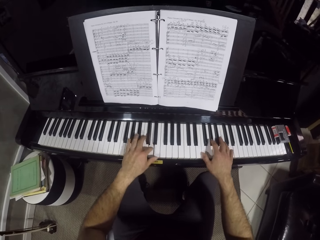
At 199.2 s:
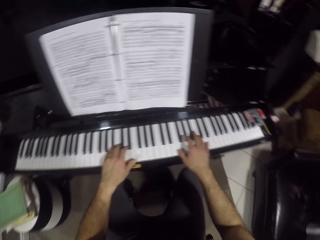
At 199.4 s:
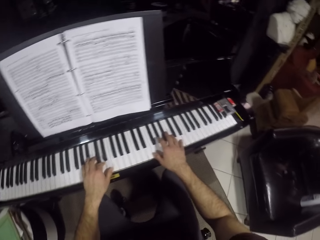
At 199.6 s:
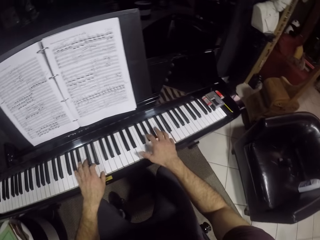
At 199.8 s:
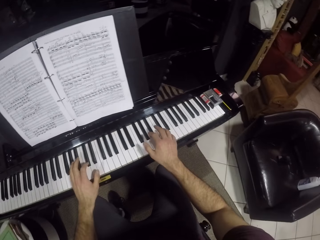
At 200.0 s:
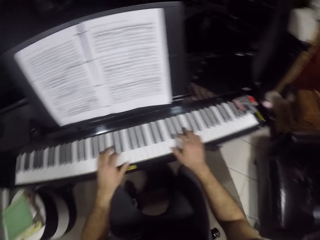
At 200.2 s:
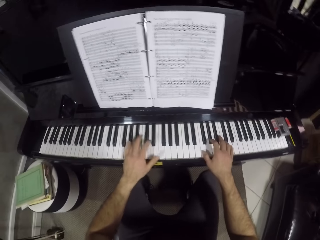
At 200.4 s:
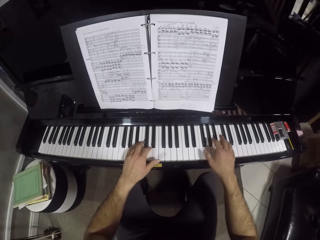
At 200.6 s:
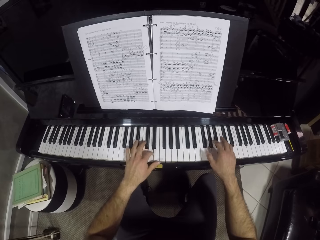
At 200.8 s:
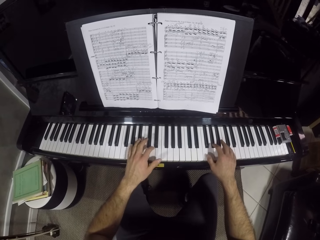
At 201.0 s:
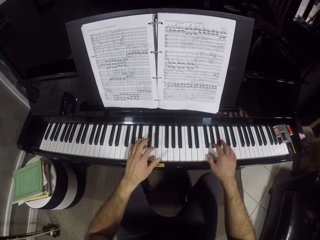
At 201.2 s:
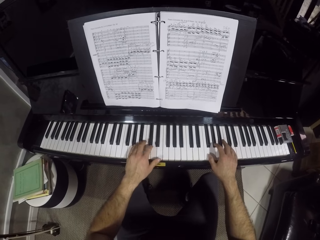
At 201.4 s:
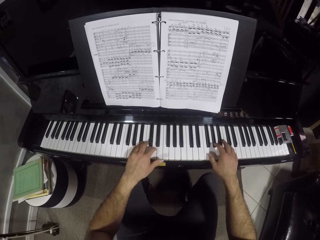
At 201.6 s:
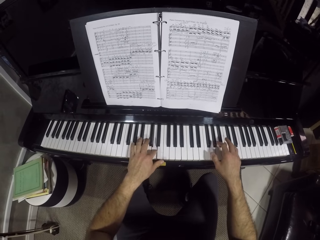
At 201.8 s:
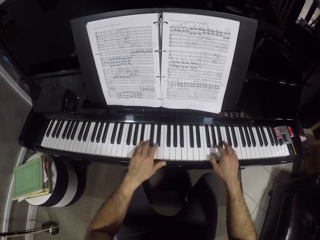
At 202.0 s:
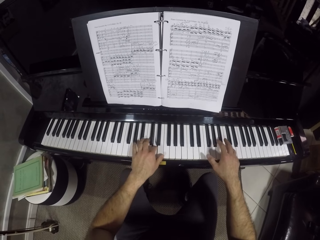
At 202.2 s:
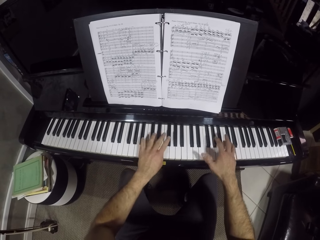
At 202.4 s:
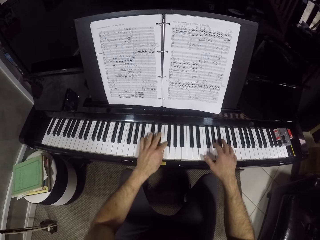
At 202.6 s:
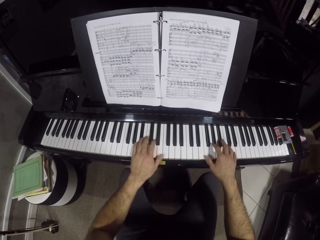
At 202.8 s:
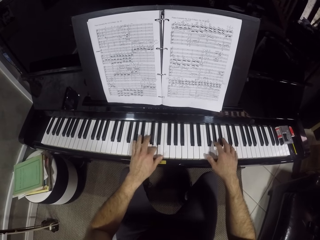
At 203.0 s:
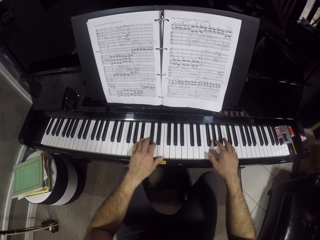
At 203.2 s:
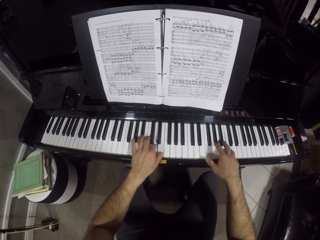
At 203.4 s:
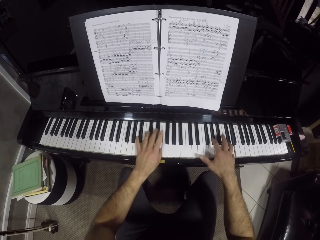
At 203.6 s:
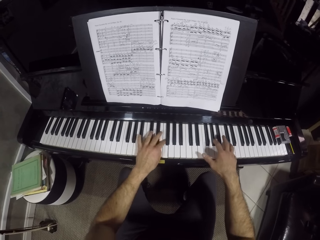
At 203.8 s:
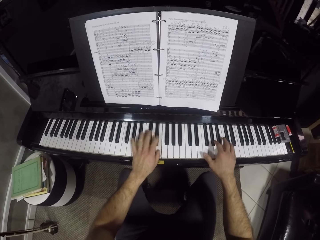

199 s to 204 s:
The camera wearer plays the piano.

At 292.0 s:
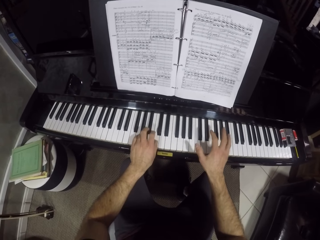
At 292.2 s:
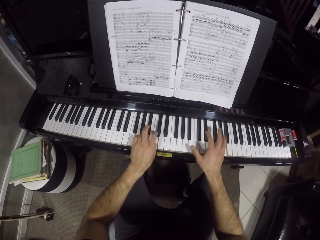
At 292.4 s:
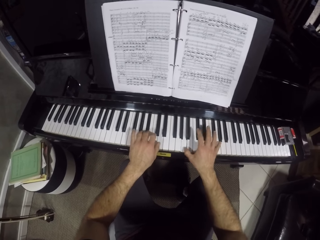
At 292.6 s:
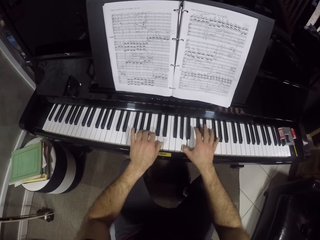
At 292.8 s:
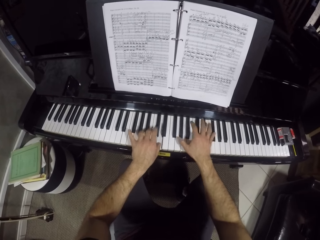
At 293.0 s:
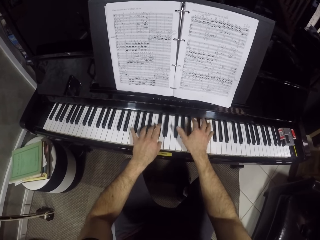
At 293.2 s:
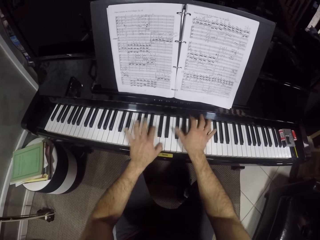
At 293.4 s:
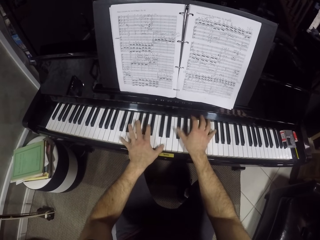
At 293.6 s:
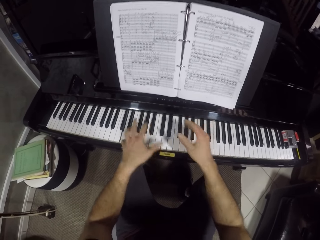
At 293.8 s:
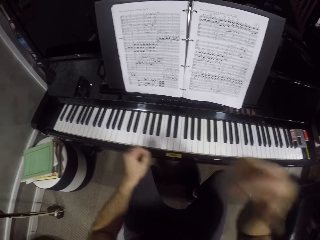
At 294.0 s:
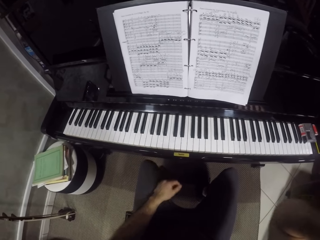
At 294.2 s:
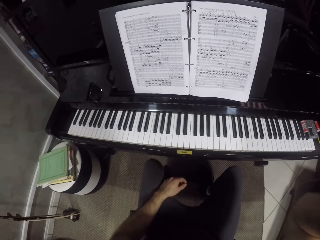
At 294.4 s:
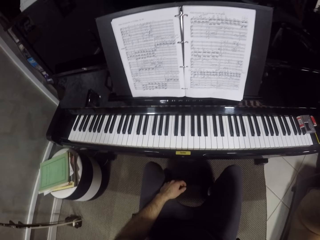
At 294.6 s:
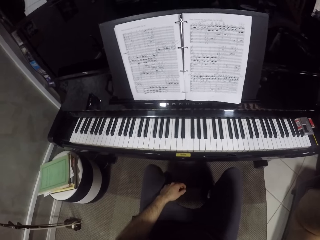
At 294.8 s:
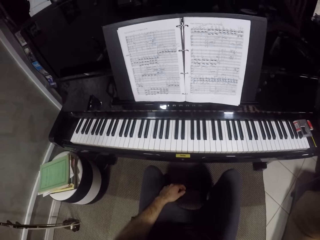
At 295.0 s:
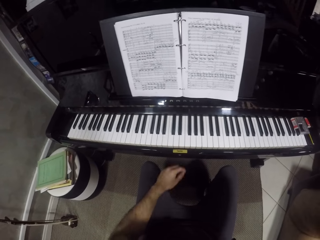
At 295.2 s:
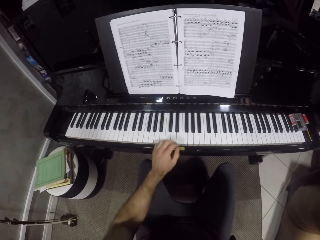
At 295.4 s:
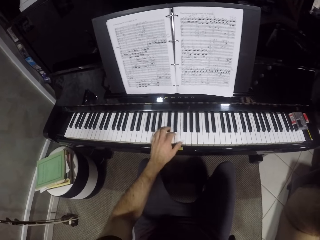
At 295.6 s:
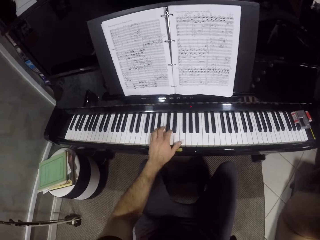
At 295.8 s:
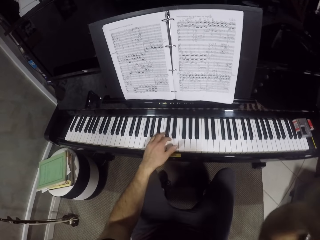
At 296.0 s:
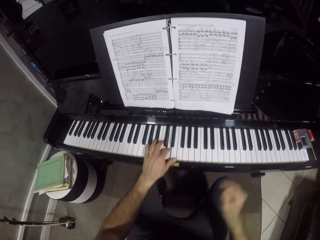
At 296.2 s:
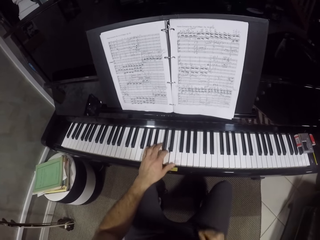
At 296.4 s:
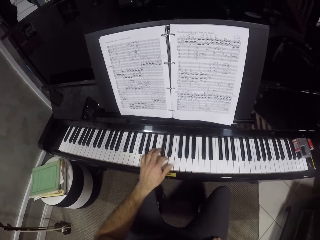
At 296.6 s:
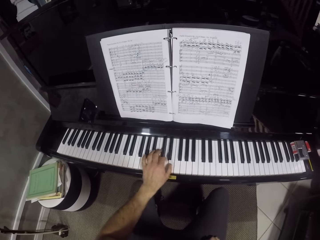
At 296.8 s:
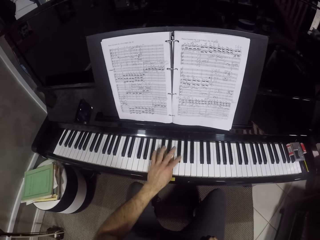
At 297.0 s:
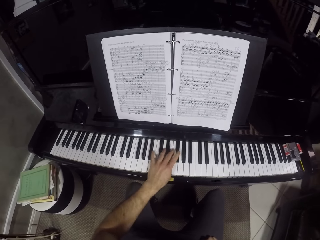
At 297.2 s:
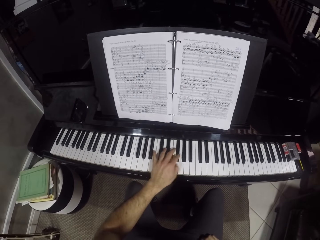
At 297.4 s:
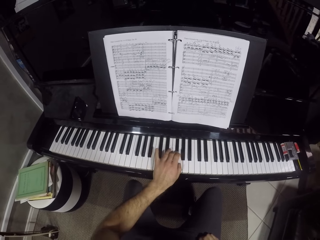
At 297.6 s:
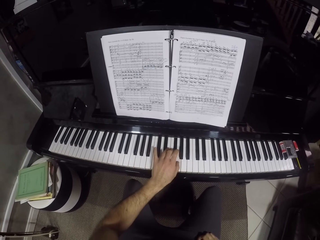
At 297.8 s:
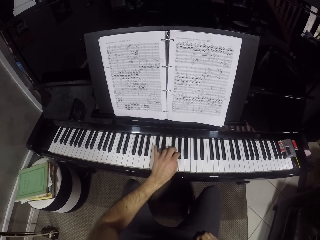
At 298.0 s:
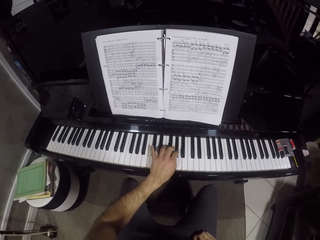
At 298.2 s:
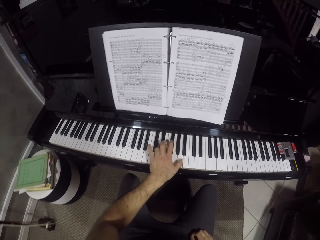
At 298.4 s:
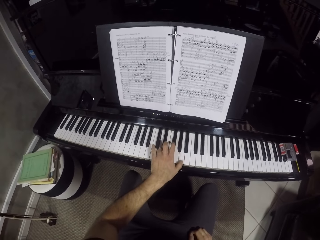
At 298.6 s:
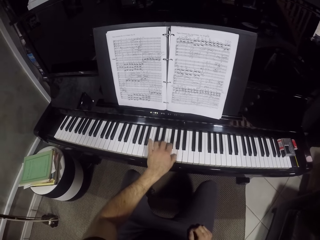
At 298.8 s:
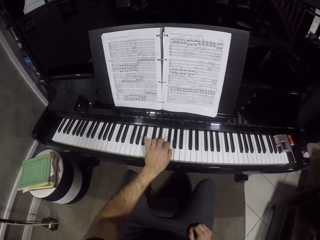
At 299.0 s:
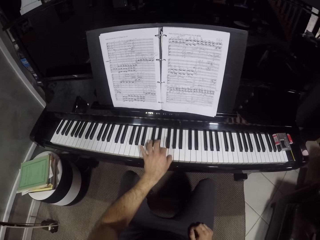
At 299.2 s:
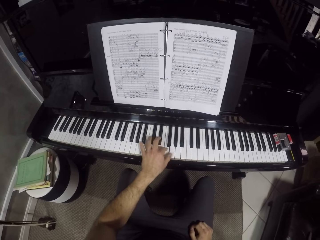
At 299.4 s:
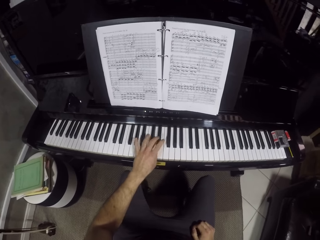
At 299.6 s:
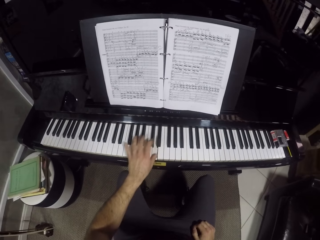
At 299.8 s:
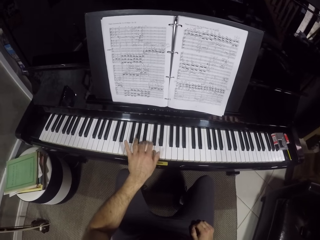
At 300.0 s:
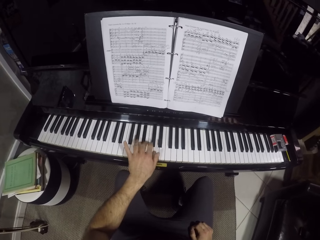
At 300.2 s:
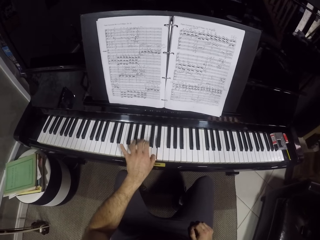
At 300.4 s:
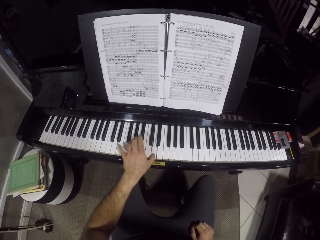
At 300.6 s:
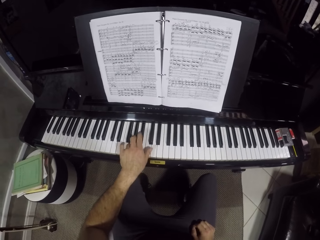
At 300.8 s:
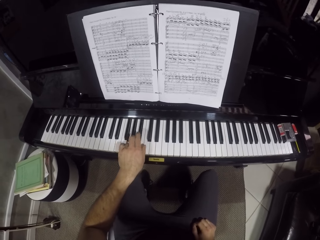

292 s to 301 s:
The camera wearer raises his right hand towards his face. He removes his left hand from the piano. He plays the piano with his left hand. He lowers his right hand. He plays the piano with his left hand.

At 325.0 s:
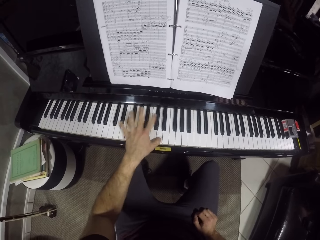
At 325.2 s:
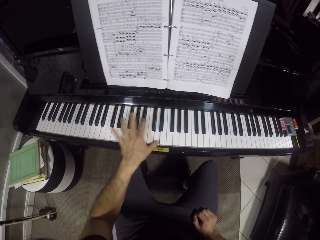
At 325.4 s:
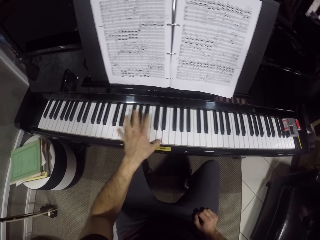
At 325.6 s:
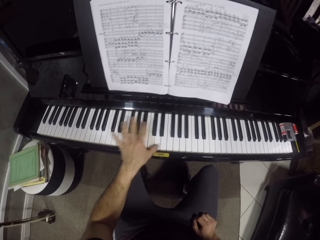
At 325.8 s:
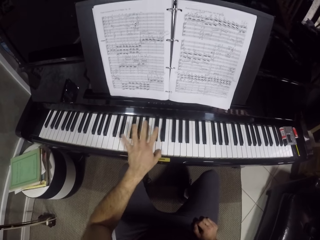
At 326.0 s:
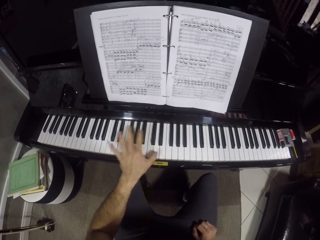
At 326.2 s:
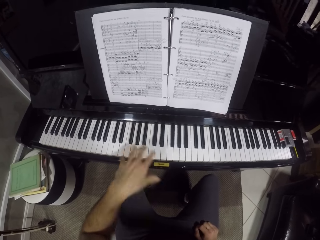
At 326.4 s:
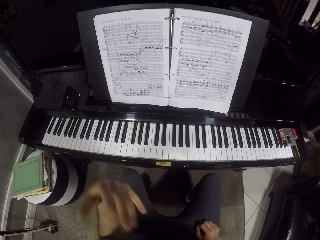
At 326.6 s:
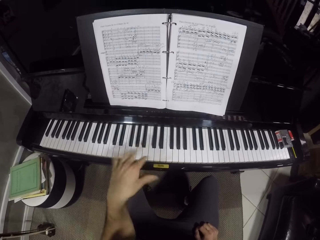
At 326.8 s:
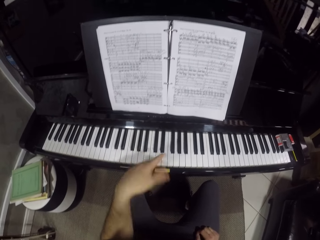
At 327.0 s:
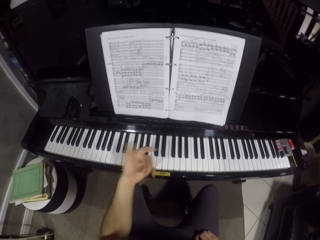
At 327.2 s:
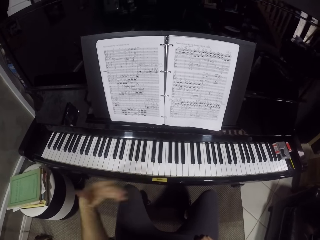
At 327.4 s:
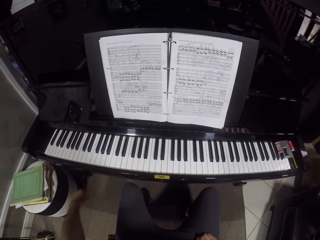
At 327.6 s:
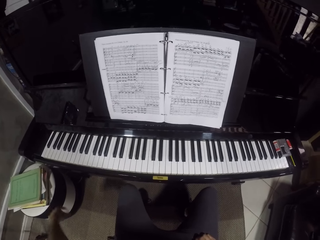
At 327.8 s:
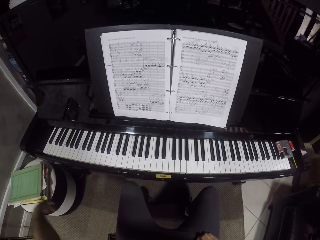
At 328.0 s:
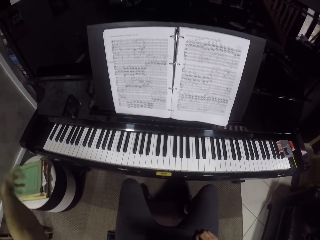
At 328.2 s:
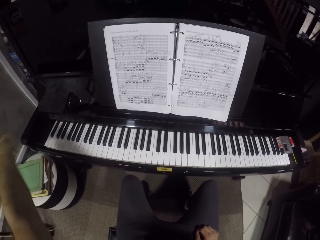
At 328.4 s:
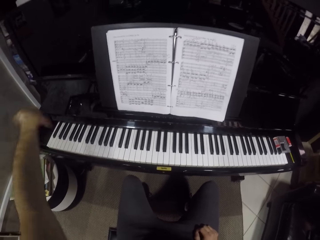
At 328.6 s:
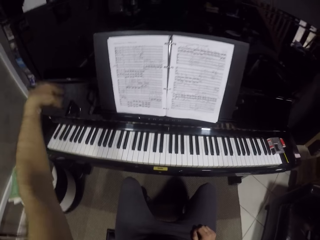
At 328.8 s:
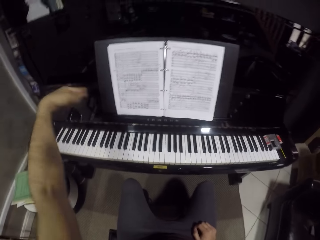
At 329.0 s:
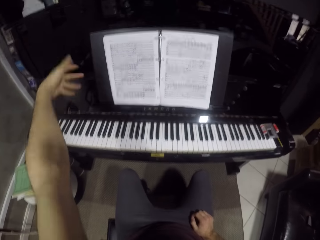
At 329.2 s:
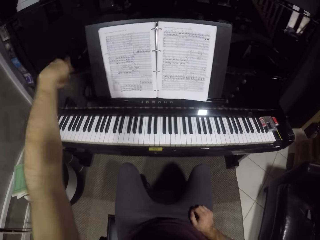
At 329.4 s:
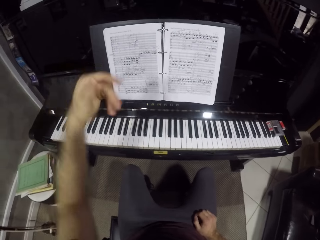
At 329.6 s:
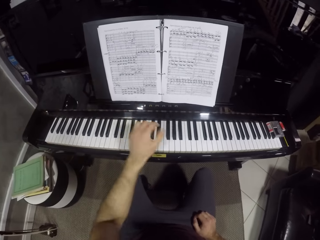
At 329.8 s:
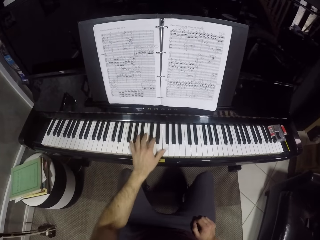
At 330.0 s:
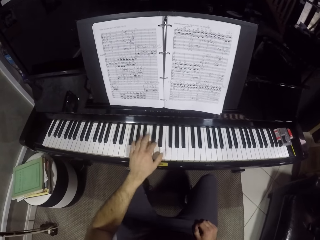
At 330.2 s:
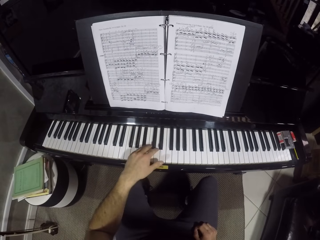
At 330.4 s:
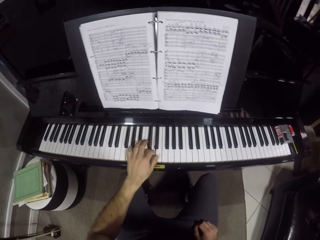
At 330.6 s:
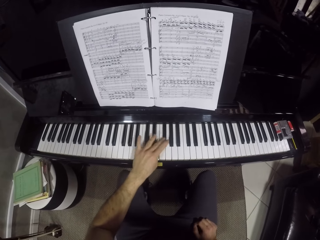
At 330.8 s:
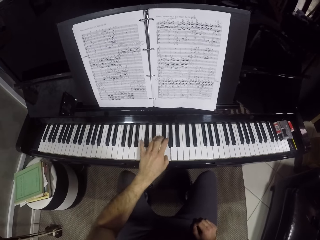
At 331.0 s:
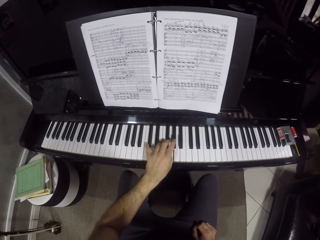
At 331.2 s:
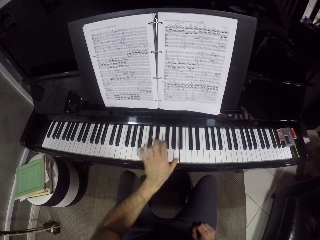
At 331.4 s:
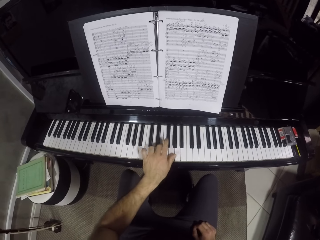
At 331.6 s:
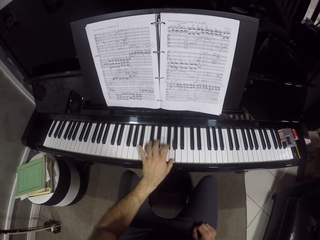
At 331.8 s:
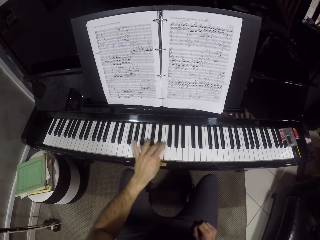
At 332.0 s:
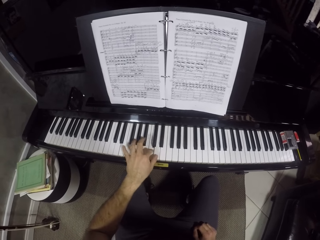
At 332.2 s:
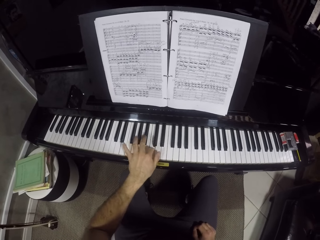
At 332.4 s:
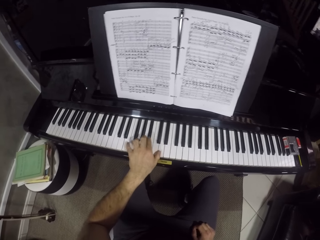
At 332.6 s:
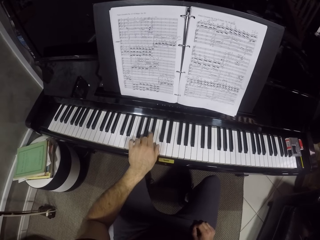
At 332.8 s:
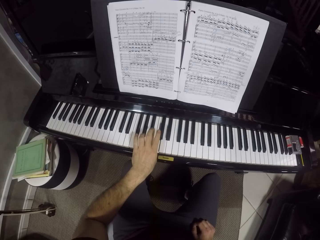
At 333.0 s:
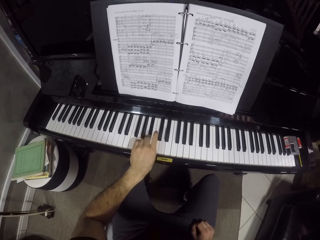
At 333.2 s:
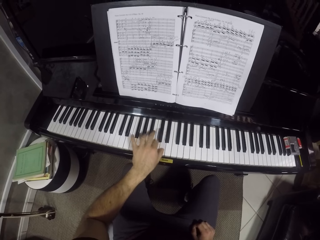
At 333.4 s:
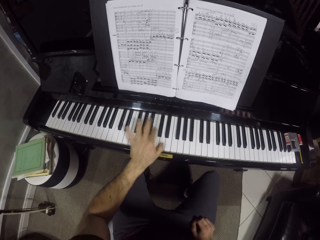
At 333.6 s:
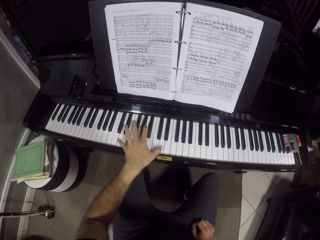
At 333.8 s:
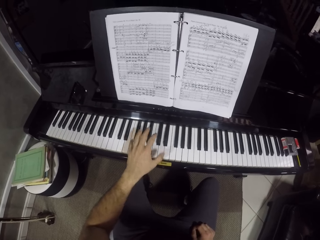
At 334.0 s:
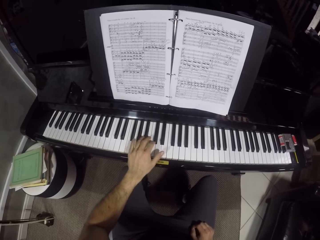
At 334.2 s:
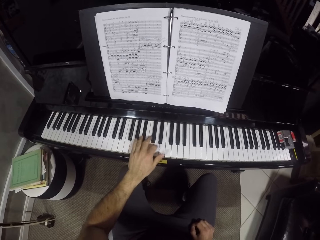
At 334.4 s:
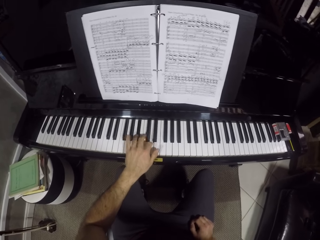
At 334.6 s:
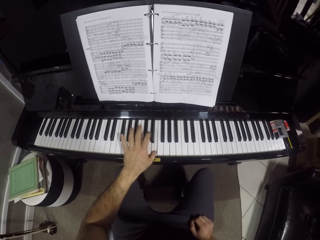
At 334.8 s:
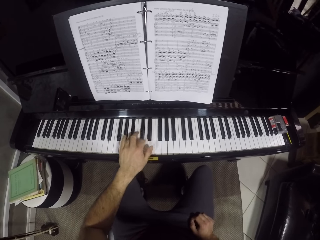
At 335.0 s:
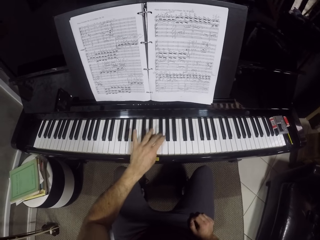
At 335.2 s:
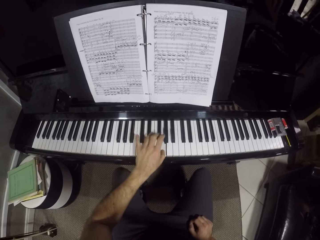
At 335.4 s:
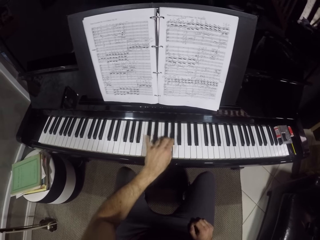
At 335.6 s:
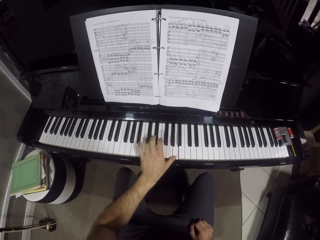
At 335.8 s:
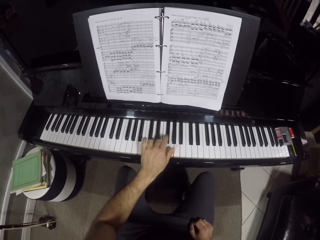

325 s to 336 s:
The camera wearer shakes off his left hand. He plays the piano with his left hand.
